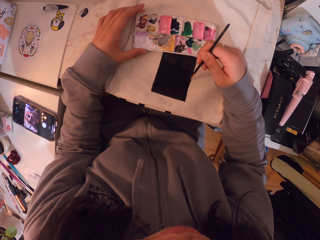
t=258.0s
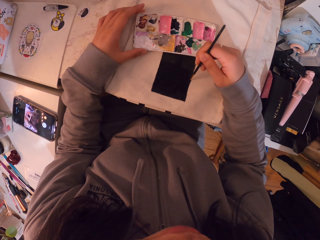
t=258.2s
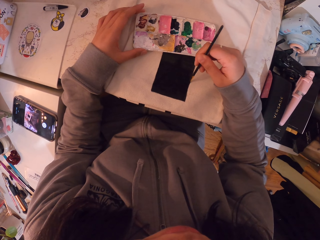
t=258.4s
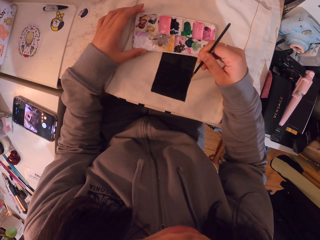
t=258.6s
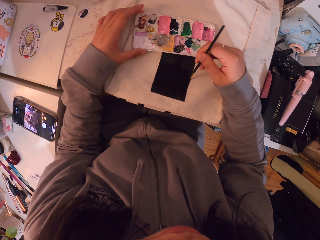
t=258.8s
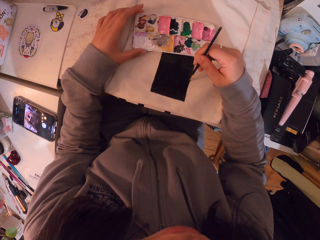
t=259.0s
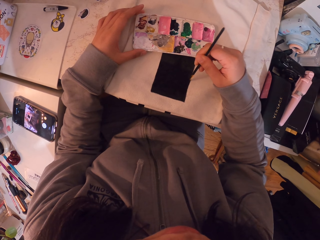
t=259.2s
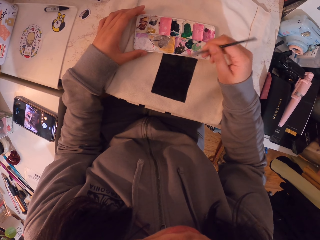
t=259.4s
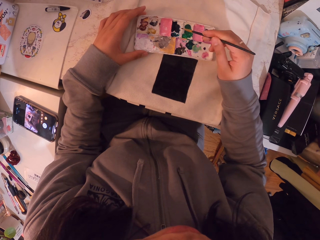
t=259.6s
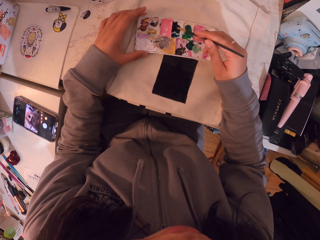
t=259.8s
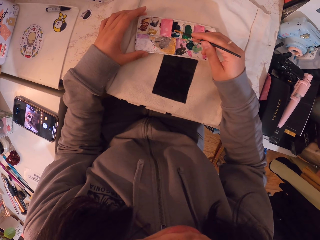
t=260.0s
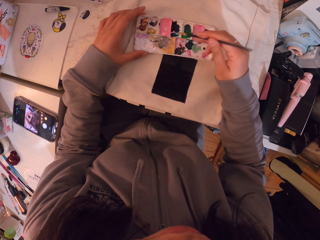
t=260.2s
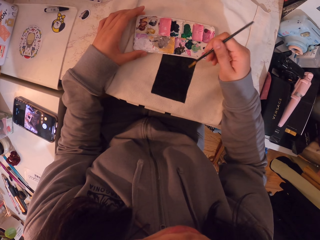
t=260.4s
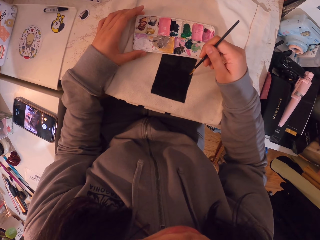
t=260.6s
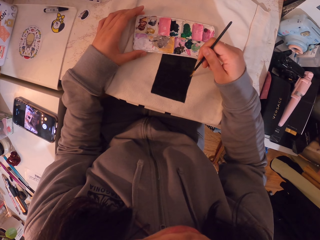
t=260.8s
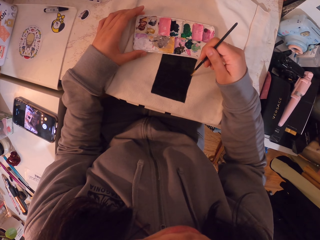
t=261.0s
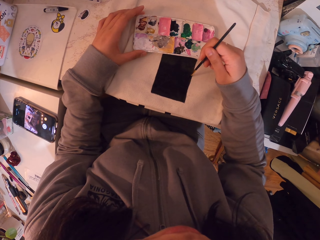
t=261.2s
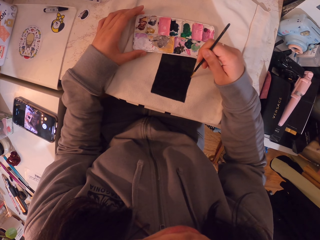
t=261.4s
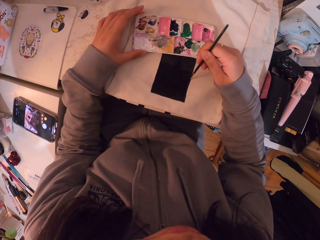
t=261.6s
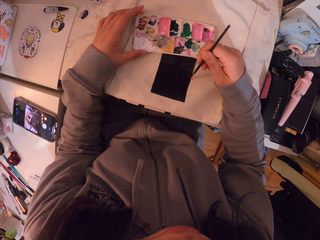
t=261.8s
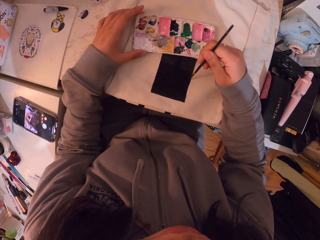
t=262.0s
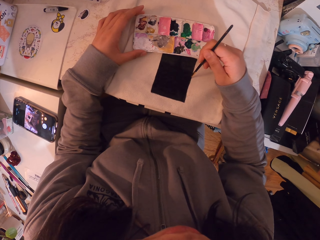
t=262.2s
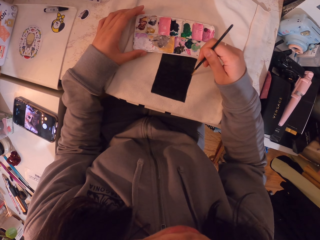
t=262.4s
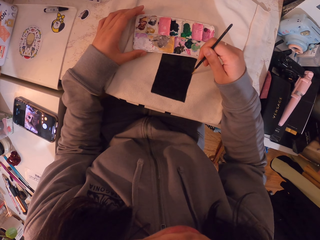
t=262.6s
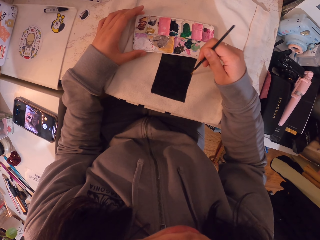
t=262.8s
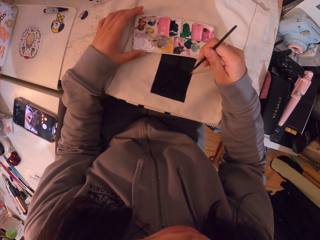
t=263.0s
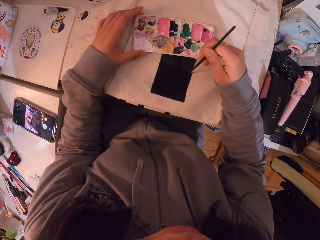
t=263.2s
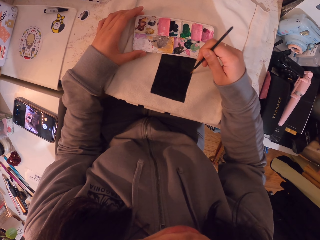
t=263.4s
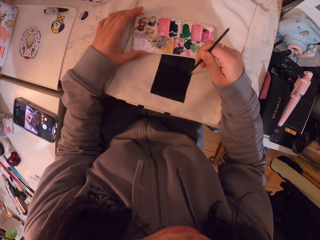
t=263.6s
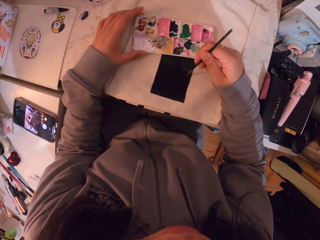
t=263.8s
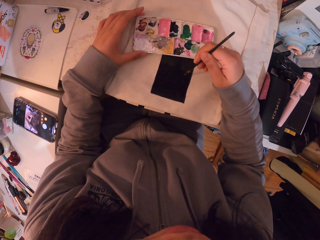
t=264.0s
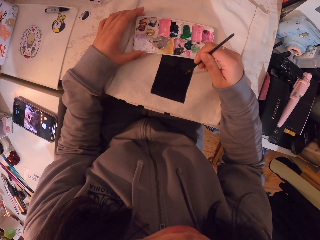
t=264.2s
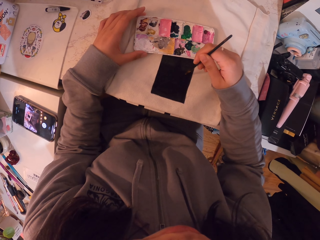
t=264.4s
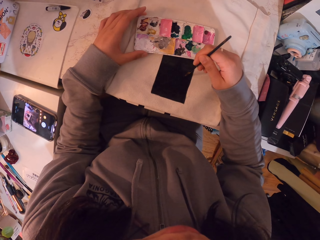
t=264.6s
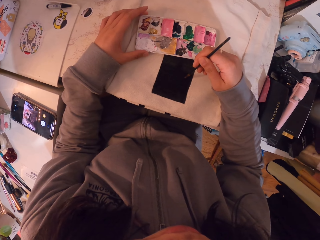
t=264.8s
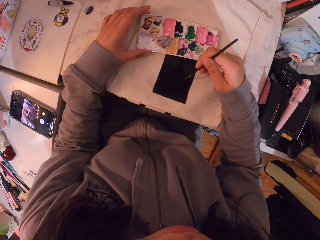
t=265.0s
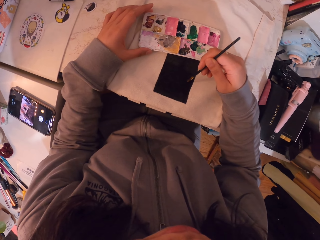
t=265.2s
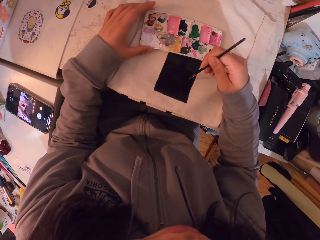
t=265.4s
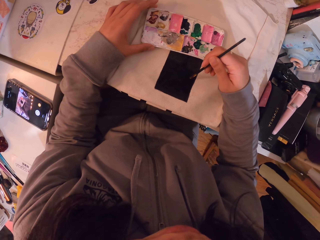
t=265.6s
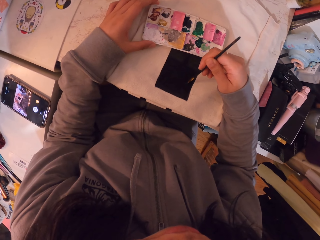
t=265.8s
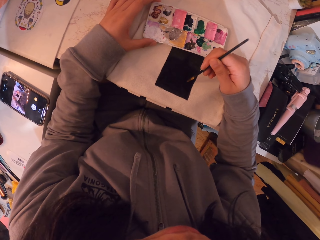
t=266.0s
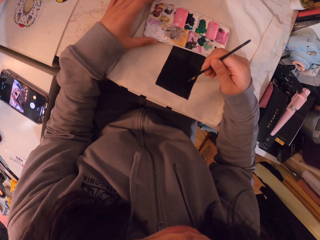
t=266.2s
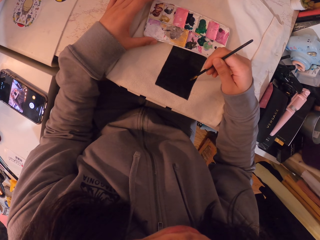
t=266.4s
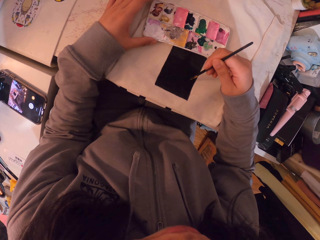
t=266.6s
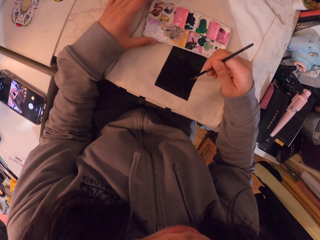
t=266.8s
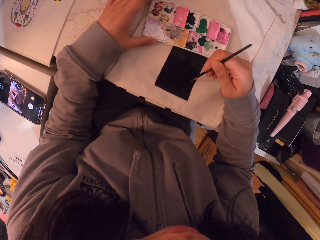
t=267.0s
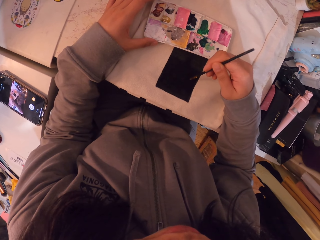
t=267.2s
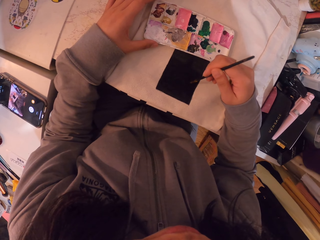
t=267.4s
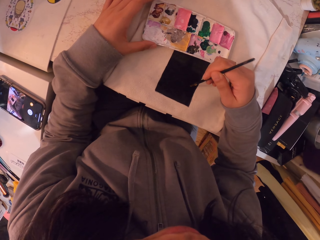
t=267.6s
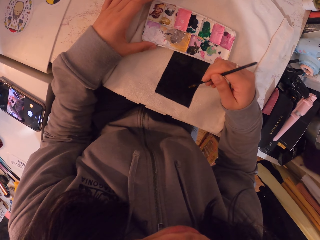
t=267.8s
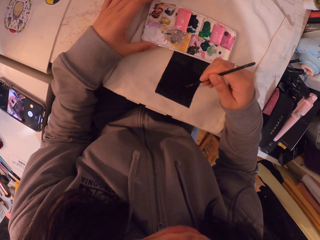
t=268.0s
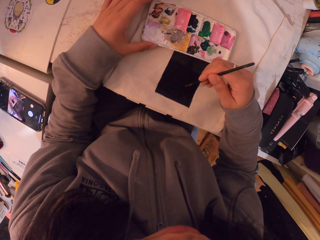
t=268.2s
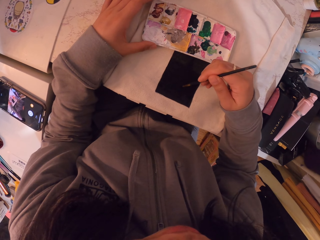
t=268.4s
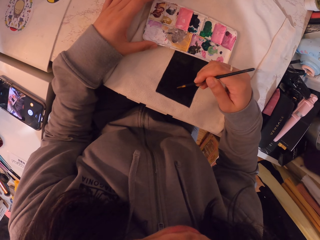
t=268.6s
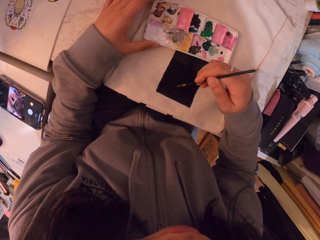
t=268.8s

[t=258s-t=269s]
The camera wearer moves her hand. She dips the brush in the ink. She moves her hand. She paints on the canvas bag.

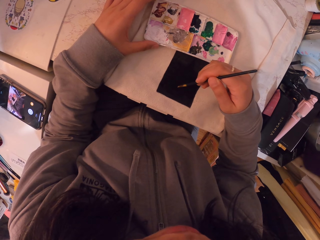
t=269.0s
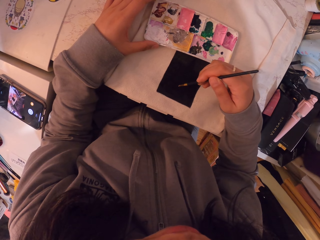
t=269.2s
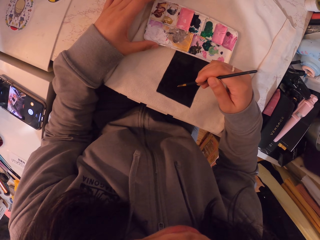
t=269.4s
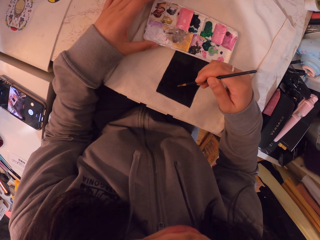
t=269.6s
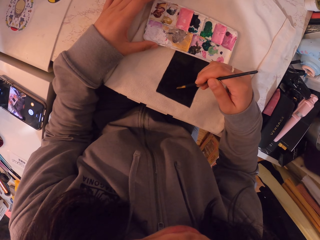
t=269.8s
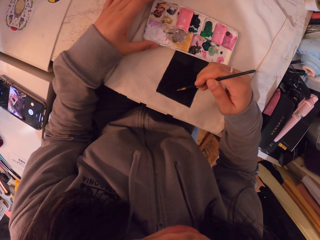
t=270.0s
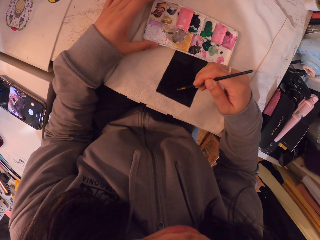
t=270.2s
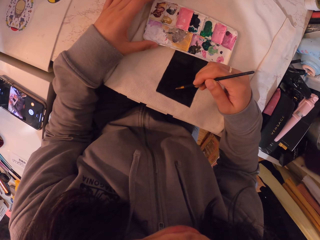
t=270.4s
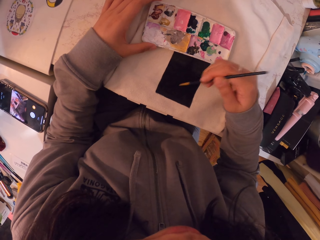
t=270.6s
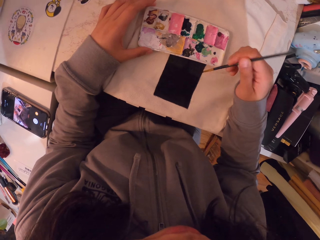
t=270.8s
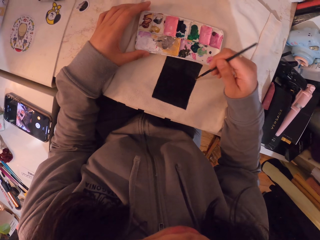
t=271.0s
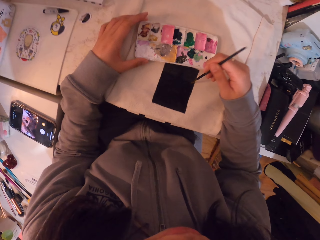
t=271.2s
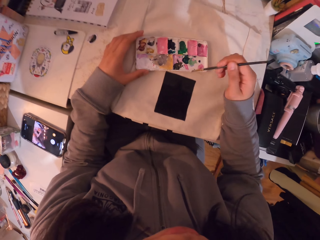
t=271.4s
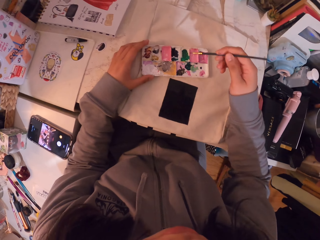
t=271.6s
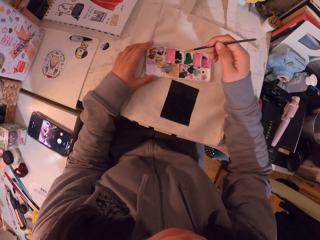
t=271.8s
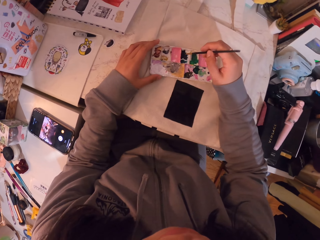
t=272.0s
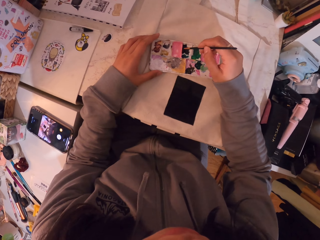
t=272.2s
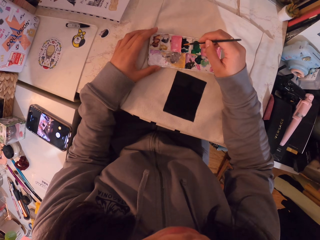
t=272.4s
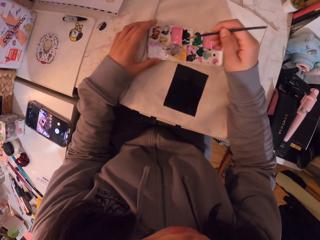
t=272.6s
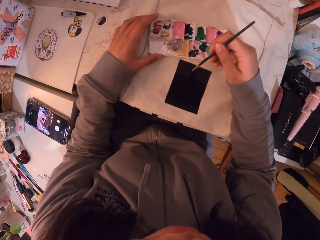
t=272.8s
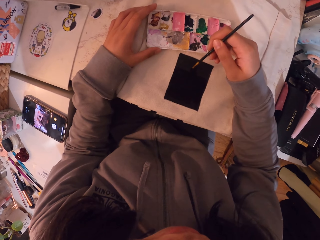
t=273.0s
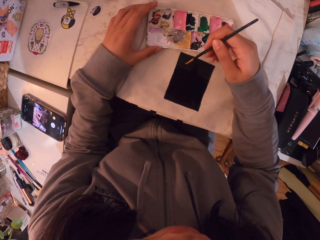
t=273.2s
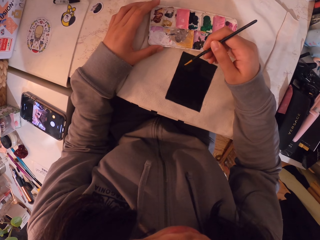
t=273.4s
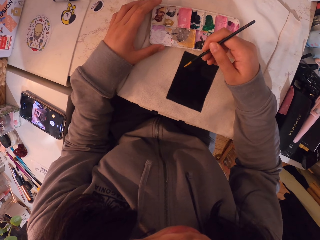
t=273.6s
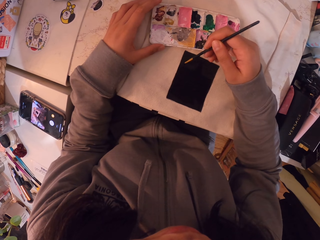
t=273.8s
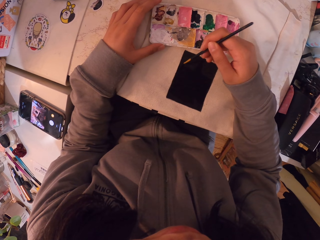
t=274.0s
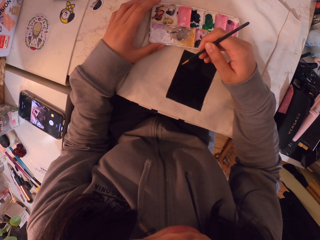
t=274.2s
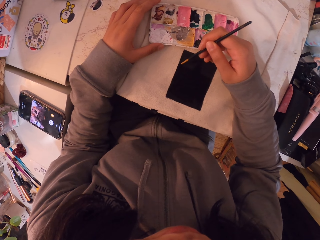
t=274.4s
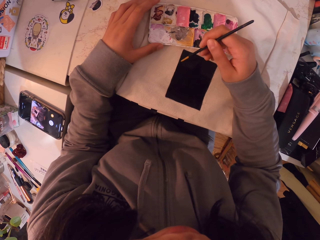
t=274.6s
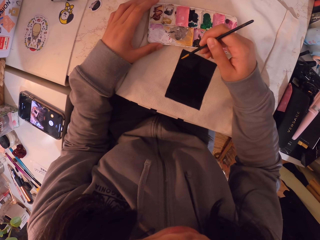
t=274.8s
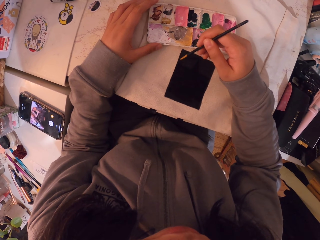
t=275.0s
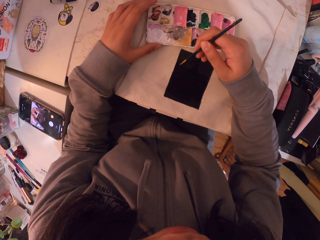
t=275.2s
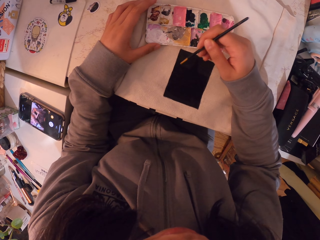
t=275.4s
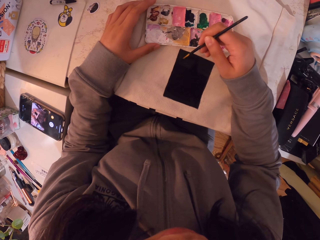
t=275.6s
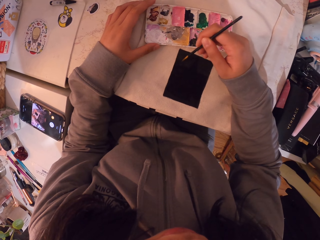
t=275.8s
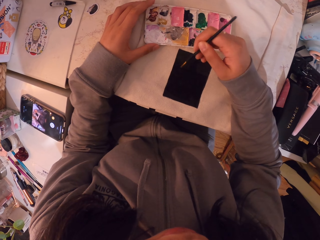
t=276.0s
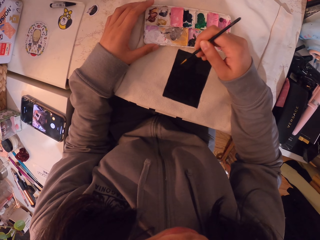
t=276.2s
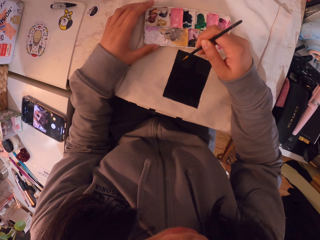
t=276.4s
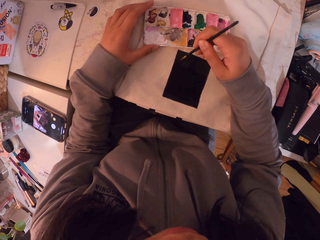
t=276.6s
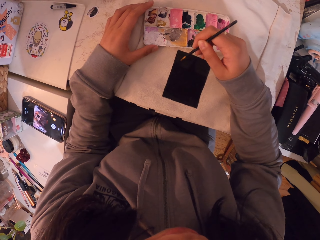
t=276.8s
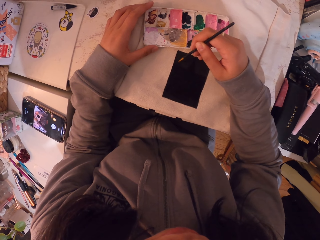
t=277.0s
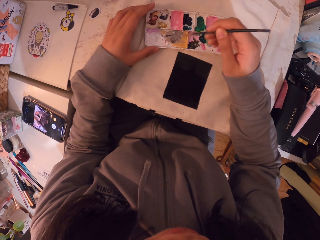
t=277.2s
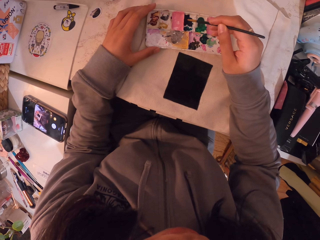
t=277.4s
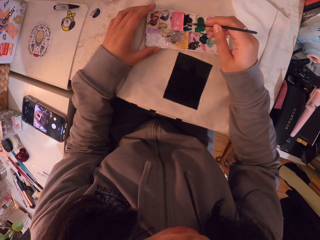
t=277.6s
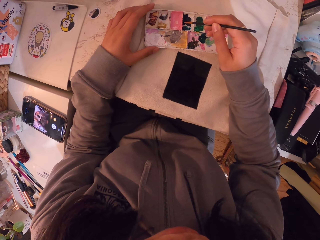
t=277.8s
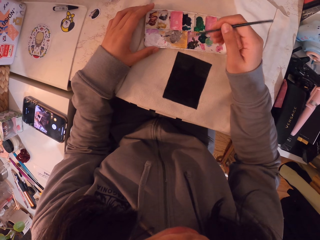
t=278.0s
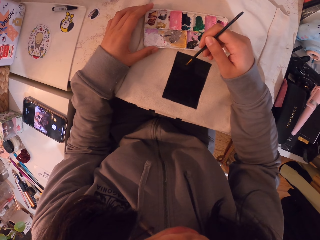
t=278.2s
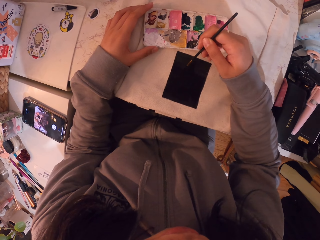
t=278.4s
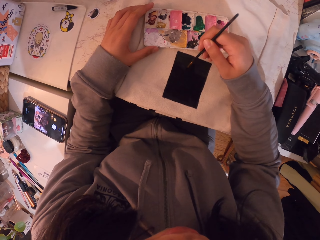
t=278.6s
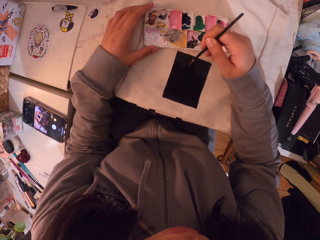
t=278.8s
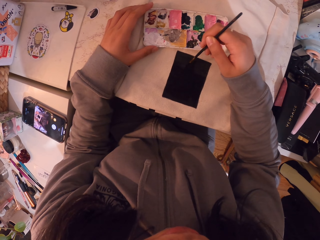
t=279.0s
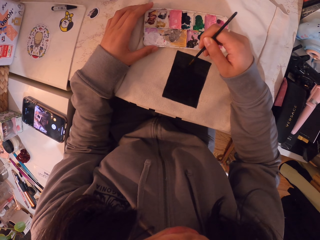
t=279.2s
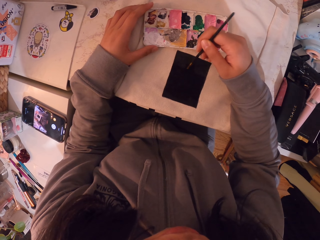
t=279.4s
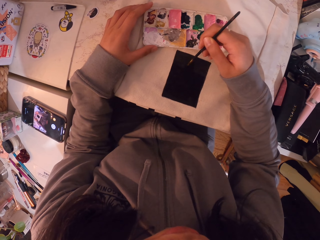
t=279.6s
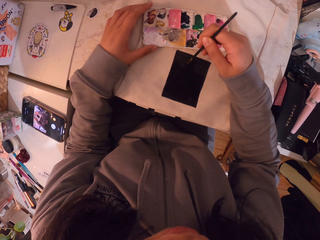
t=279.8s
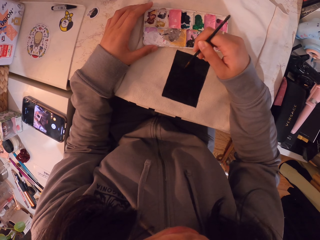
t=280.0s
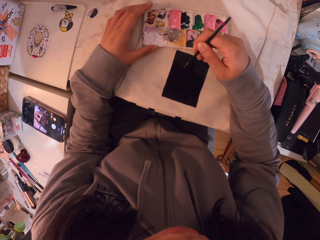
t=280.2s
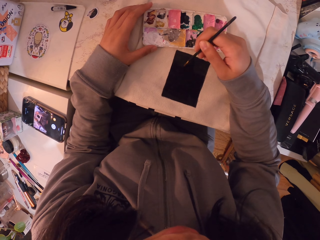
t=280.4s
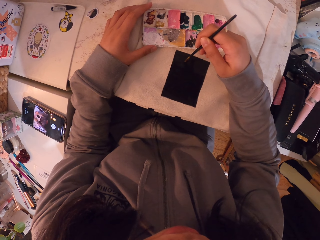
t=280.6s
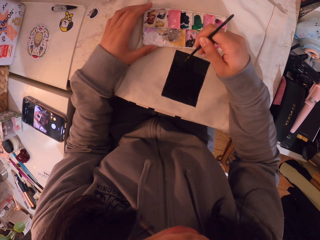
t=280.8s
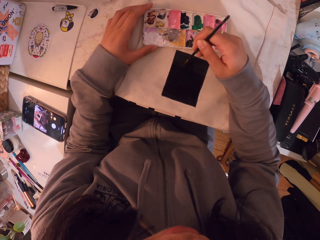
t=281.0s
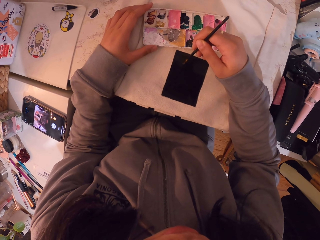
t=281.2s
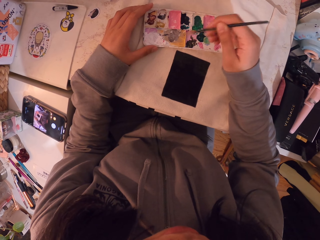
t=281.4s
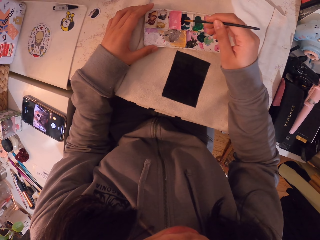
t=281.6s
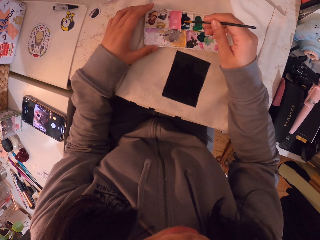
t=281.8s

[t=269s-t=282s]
The camera wearer moves her hand. She dips the brush in the ink. She moves her hand. She paints on the canvas bag. She moves her hand. She dips the brush in the ink. She moves her hand. She paints on the canvas bag. She moves her hand.
